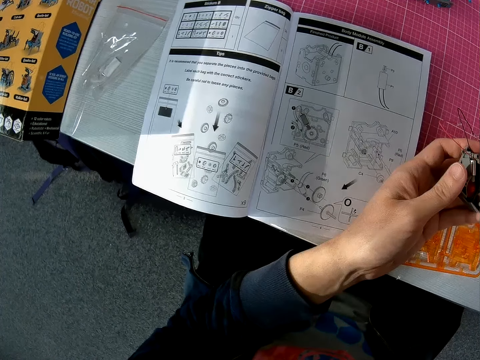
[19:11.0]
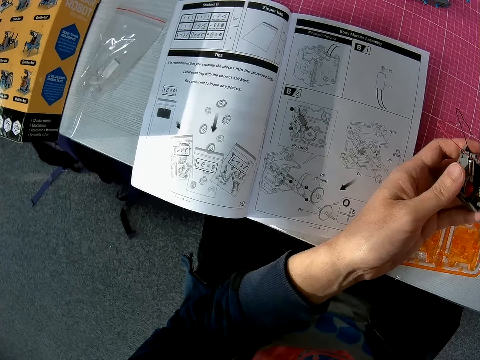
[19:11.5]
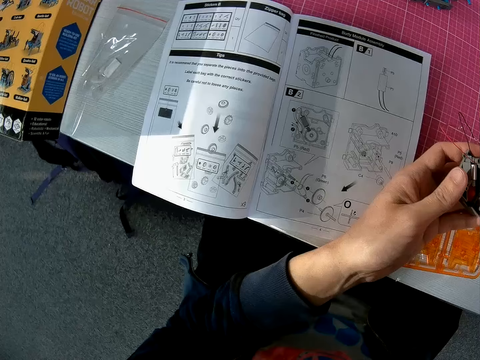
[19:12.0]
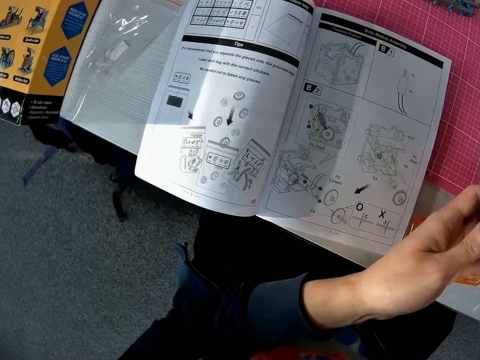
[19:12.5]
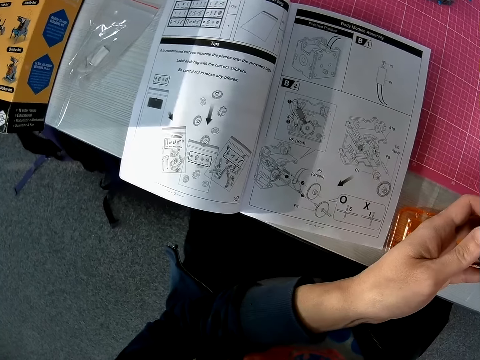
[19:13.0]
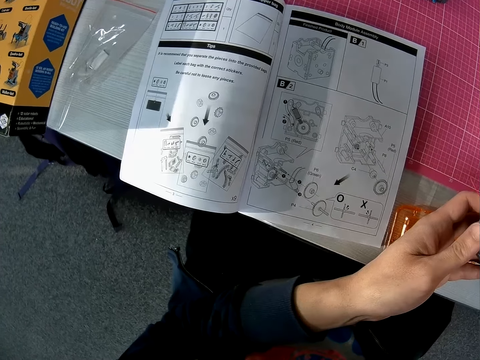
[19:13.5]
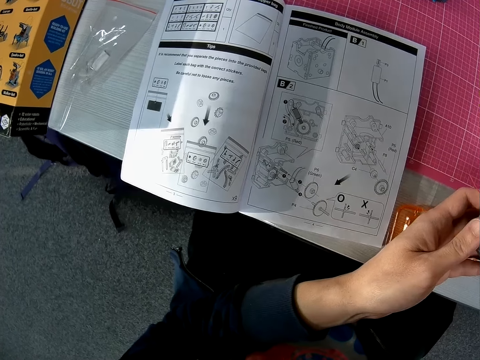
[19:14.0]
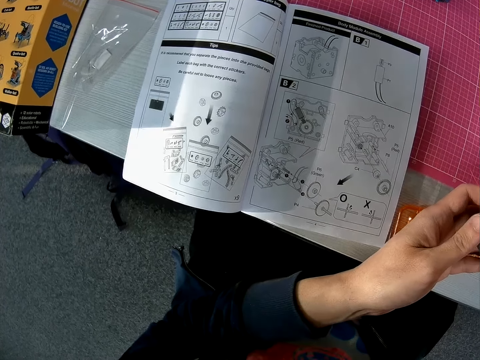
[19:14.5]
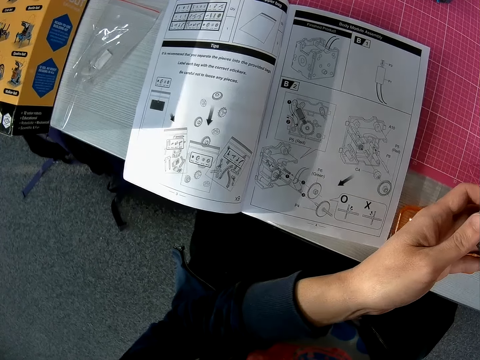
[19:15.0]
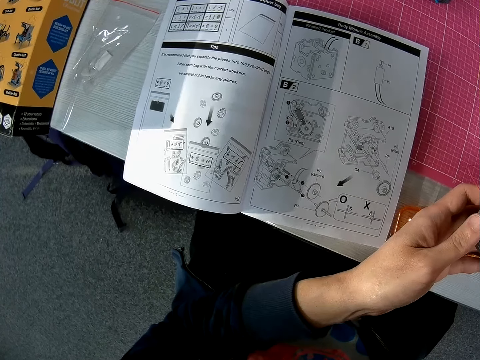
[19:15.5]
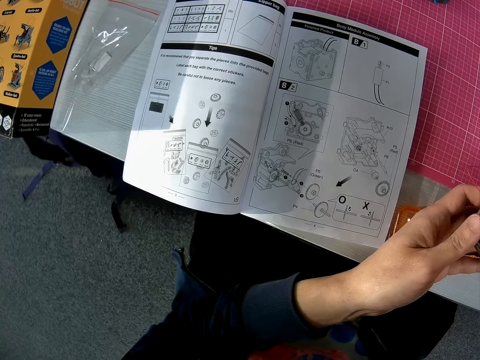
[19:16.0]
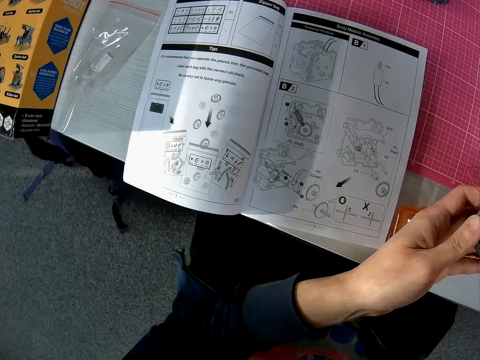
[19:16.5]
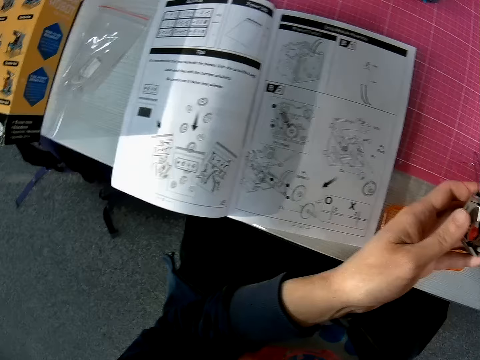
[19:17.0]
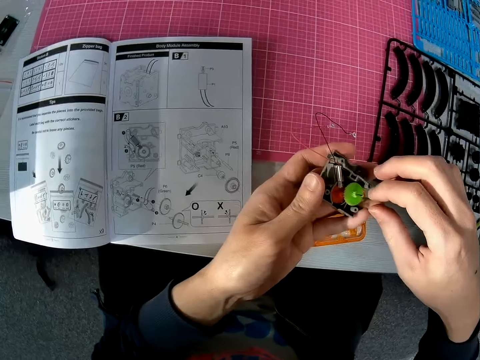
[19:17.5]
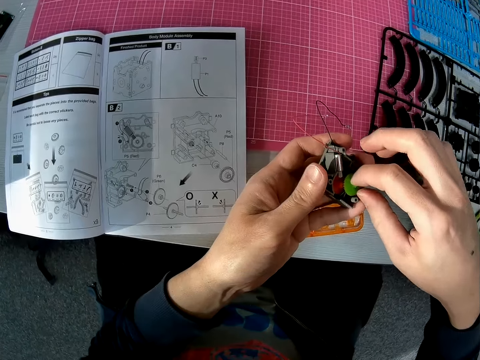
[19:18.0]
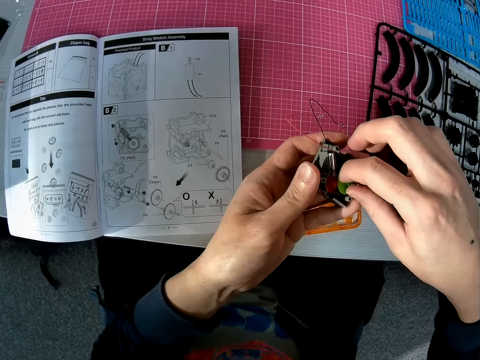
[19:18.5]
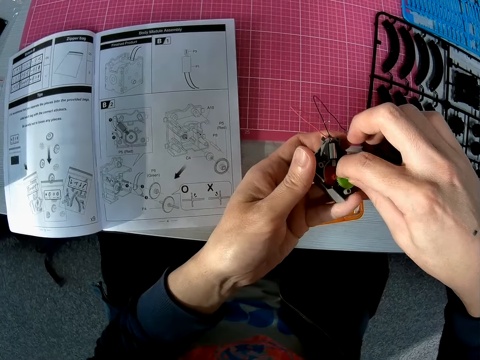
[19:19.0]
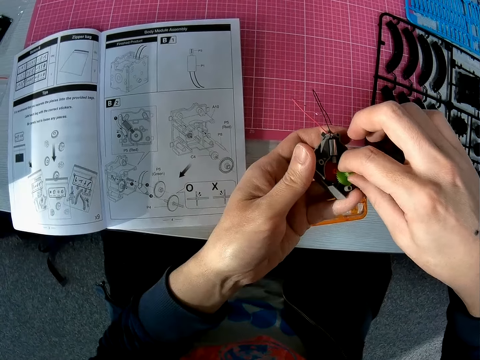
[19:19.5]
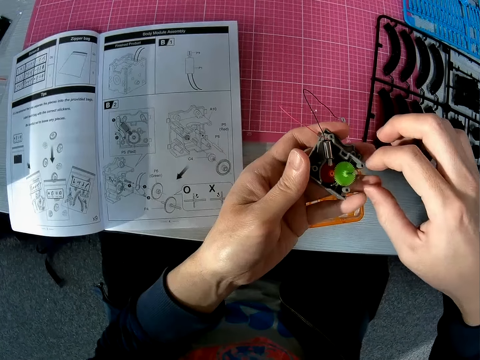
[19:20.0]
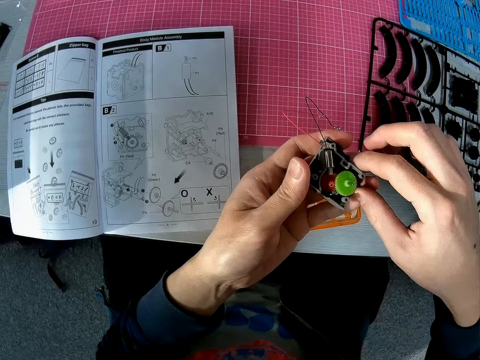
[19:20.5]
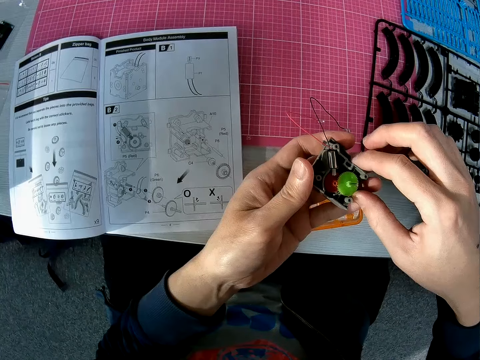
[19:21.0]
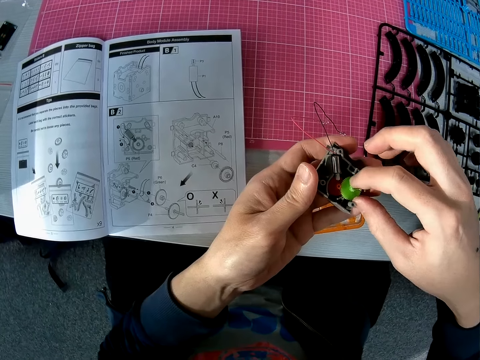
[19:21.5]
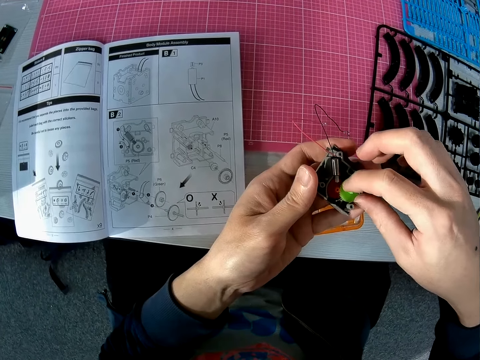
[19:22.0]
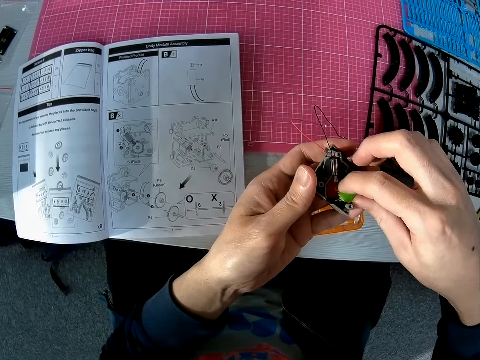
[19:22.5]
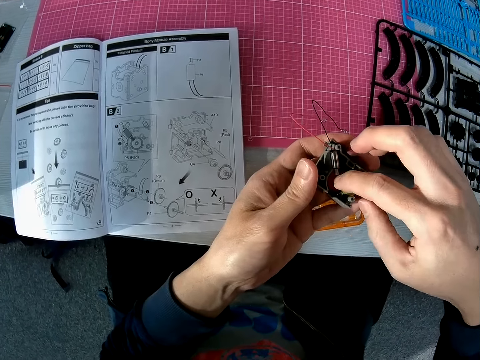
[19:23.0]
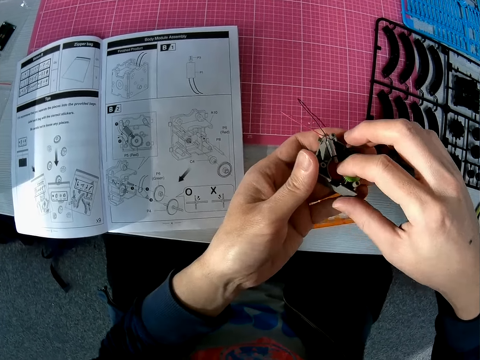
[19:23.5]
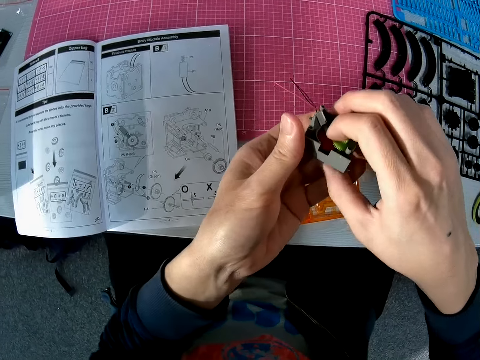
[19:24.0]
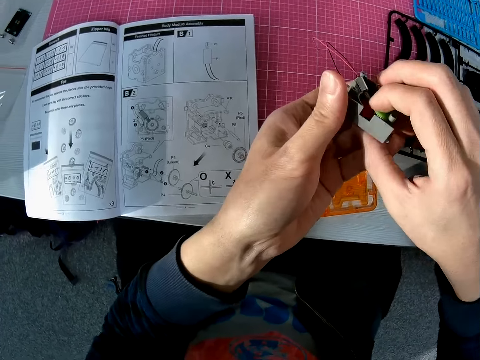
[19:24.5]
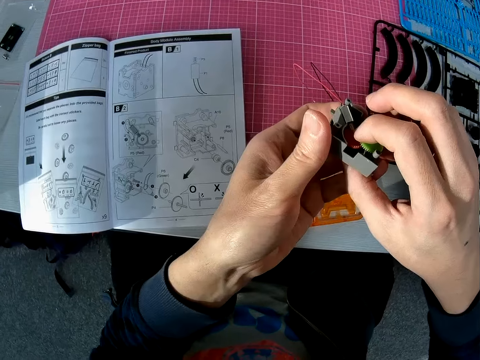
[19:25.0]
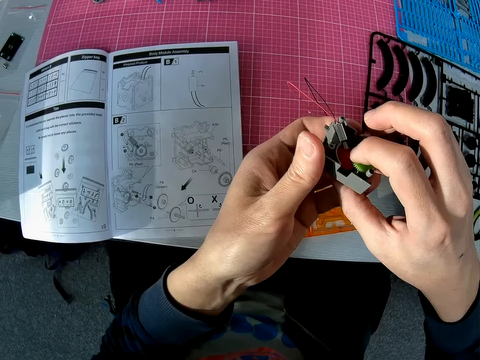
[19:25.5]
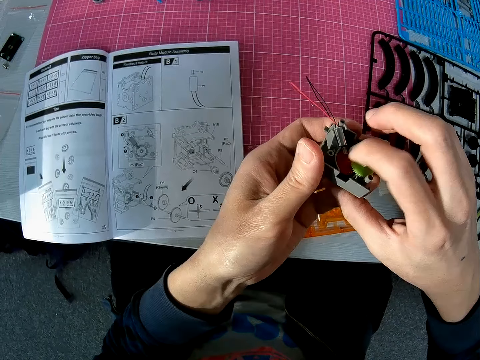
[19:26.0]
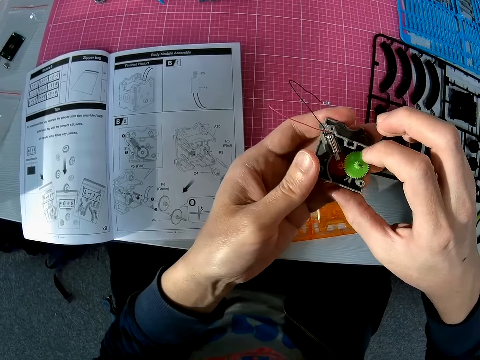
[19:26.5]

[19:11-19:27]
The camera wearer moves a hand. They put the green gear in the solar robot. They rotate the green gear. They touch the solar robot. They rotate the green gear. They hold the red gear. They move the solar robot. They rotate the red gear.

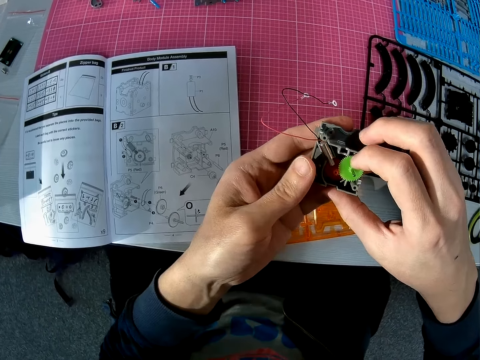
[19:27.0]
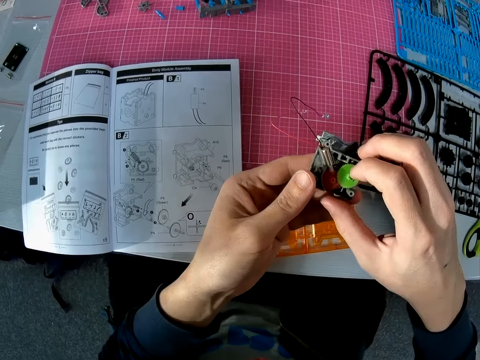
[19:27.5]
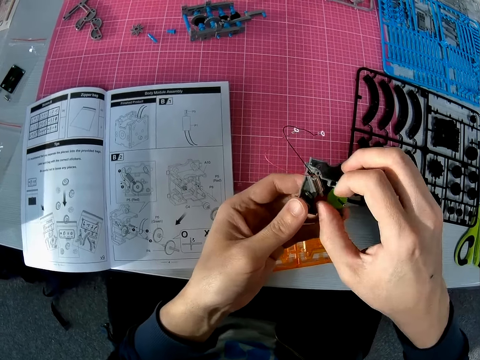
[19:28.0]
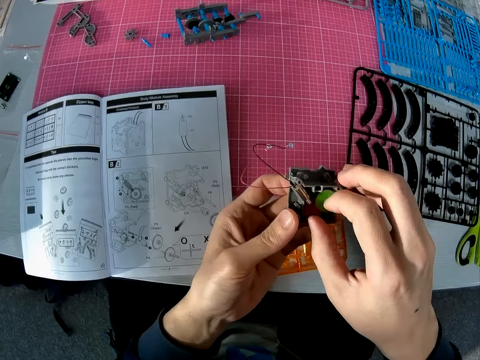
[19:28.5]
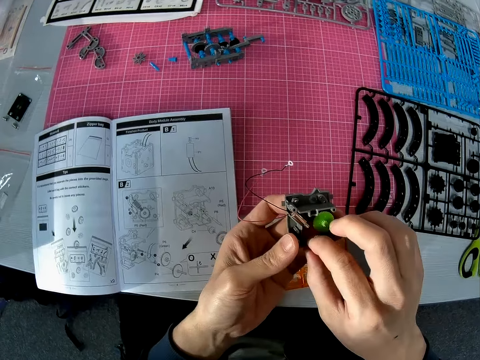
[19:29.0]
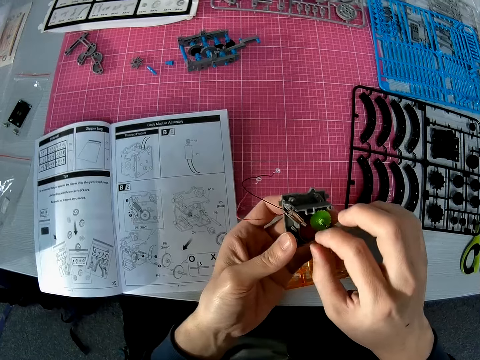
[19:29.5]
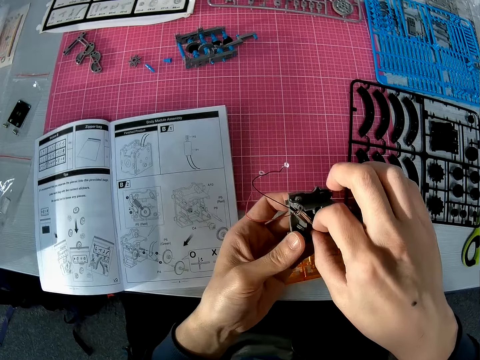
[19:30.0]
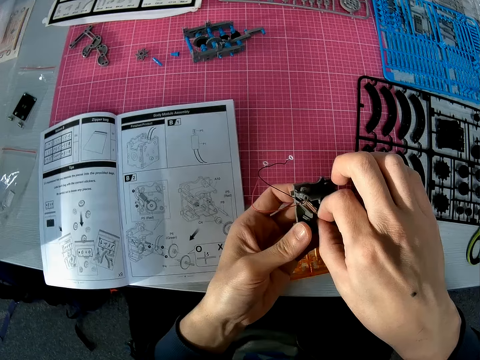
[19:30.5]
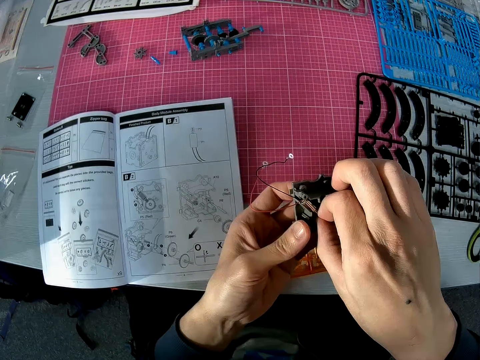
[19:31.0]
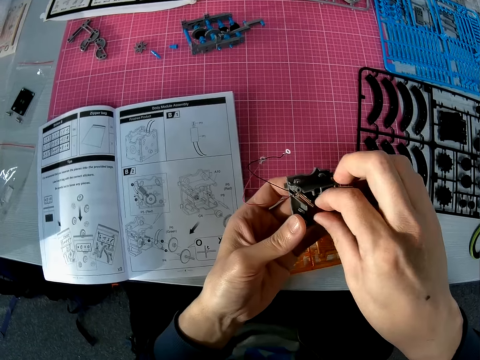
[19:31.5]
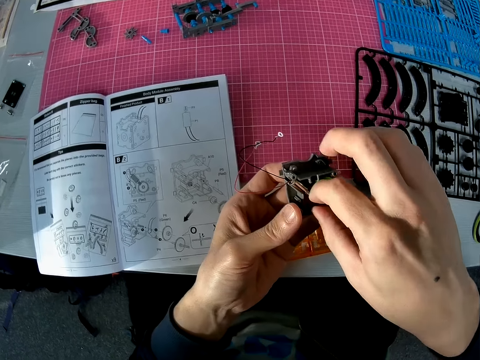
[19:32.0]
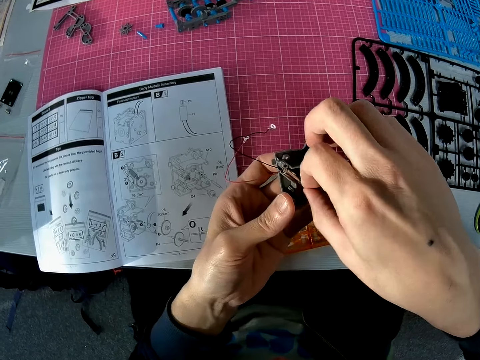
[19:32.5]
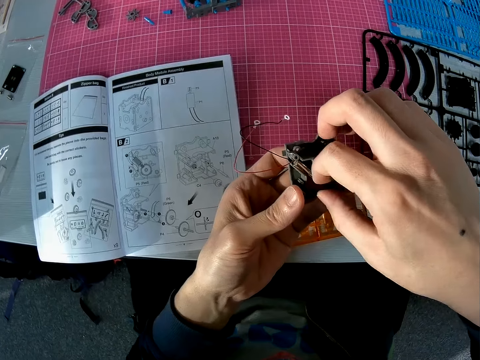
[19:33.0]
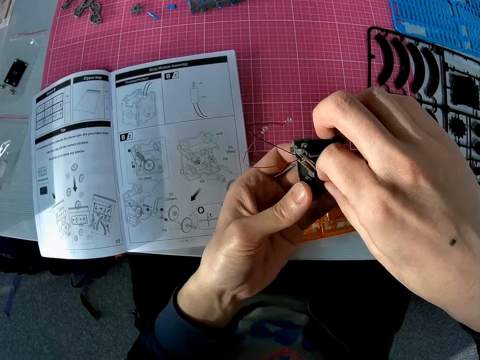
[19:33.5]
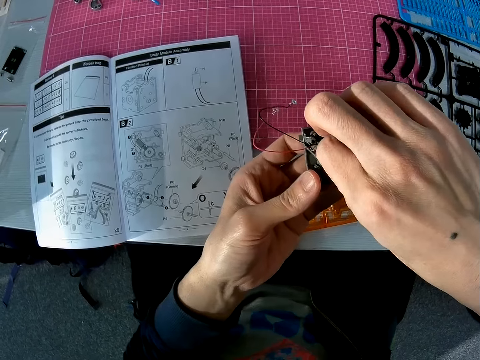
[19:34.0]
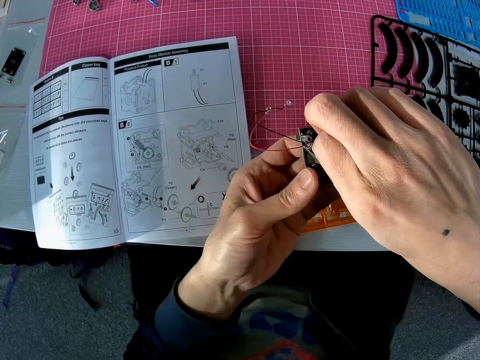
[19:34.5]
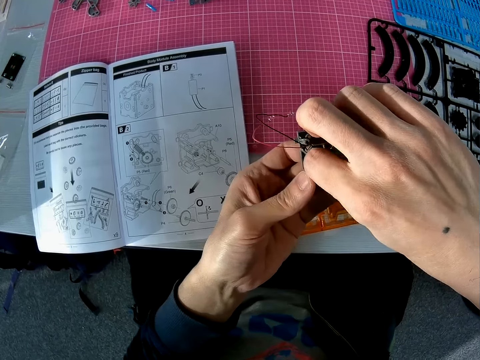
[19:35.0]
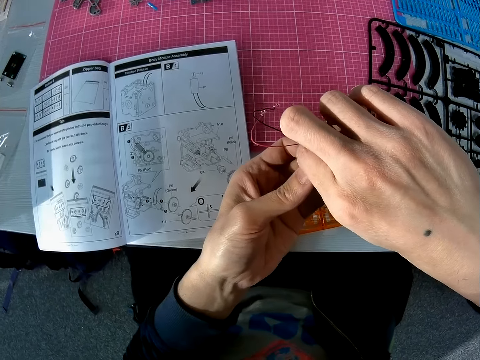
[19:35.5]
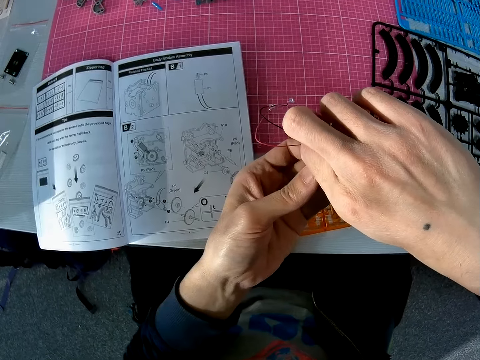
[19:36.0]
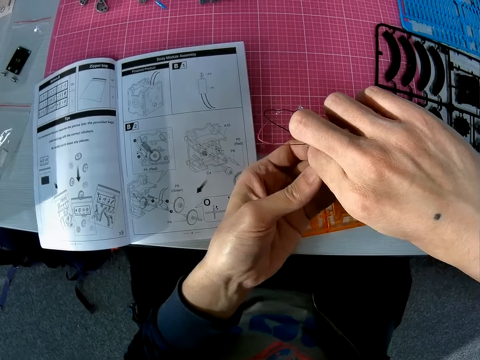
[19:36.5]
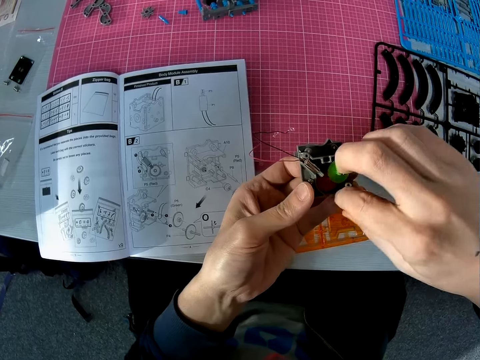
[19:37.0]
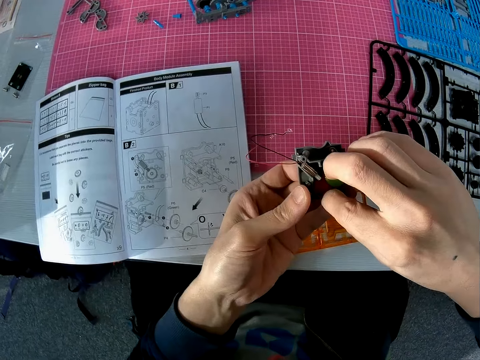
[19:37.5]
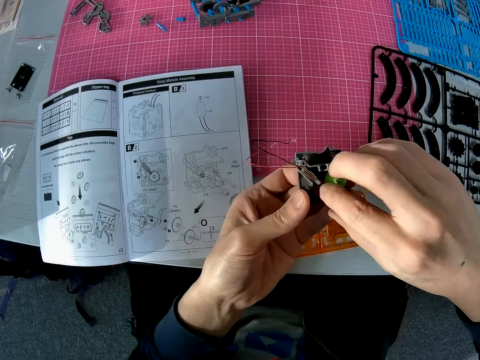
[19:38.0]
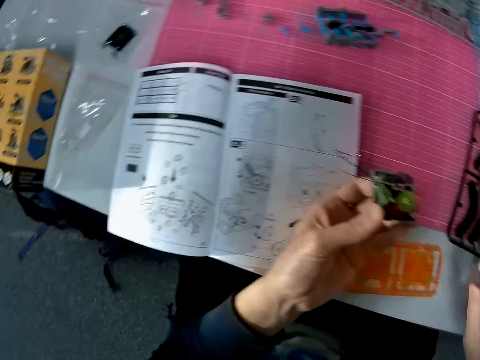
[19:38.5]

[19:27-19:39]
The camera wearer turns the solar robot. They move the solar robot. They rotate the red gear.
